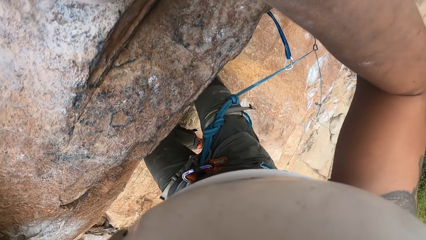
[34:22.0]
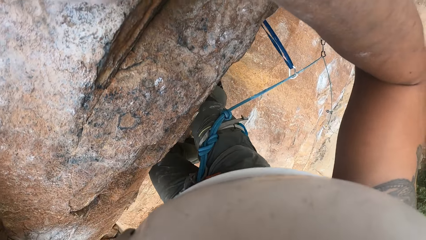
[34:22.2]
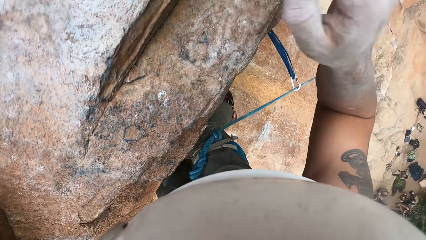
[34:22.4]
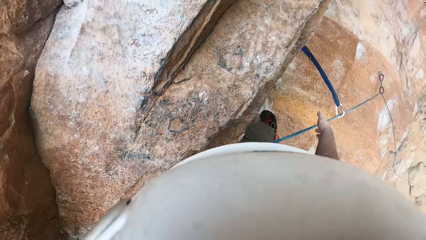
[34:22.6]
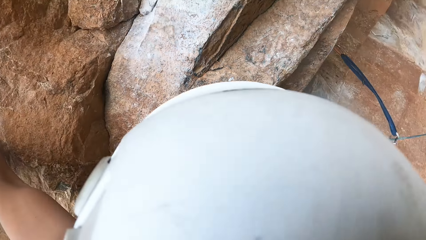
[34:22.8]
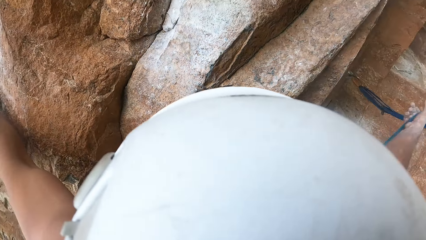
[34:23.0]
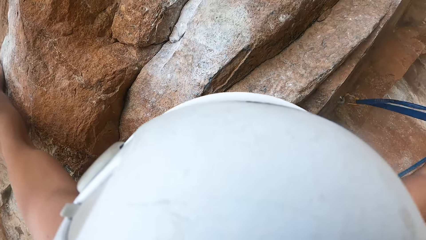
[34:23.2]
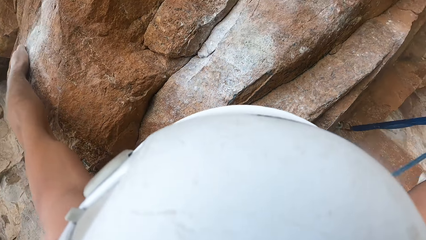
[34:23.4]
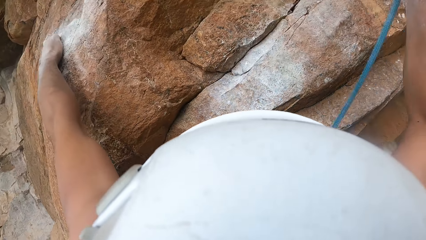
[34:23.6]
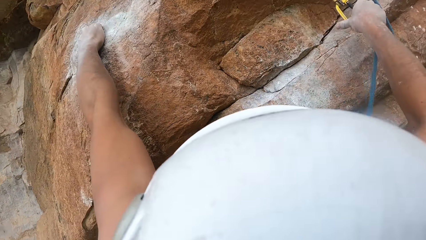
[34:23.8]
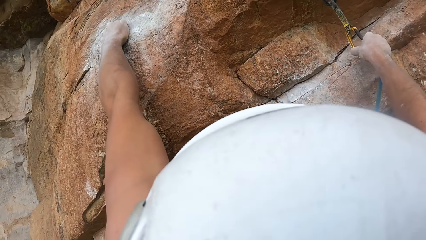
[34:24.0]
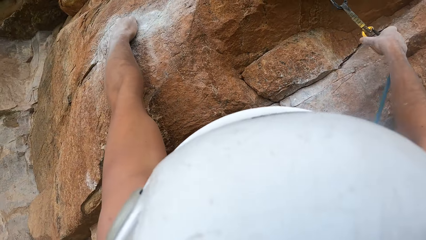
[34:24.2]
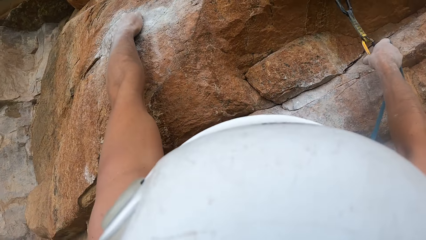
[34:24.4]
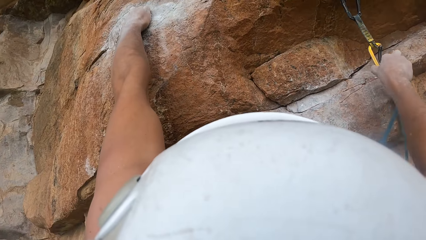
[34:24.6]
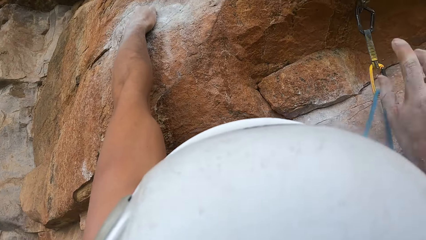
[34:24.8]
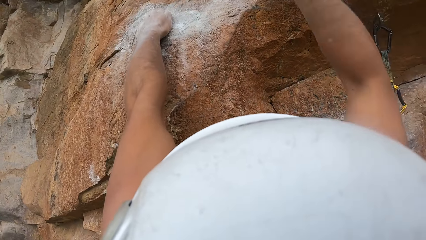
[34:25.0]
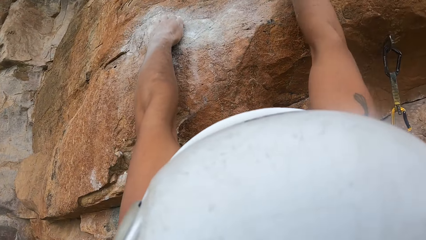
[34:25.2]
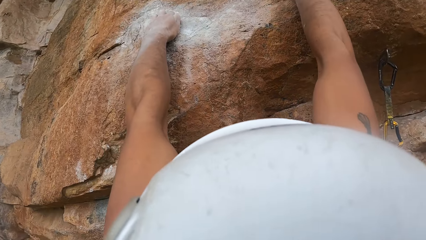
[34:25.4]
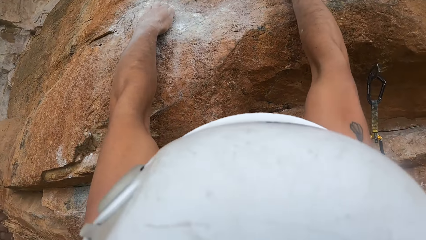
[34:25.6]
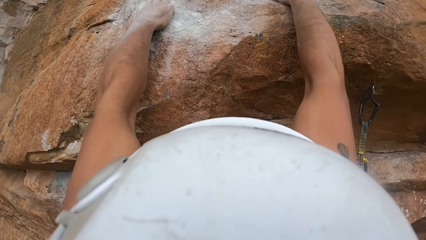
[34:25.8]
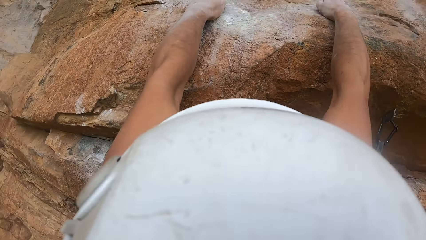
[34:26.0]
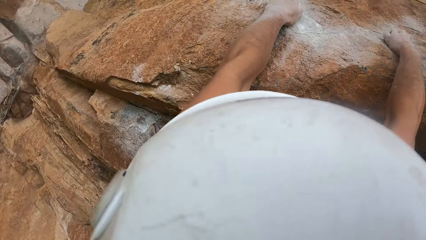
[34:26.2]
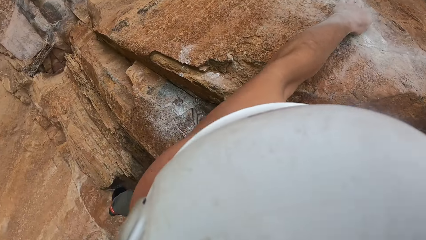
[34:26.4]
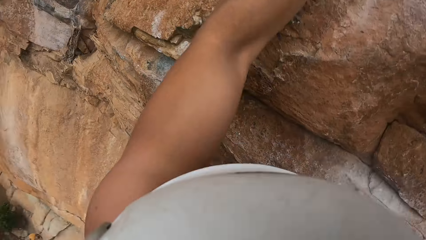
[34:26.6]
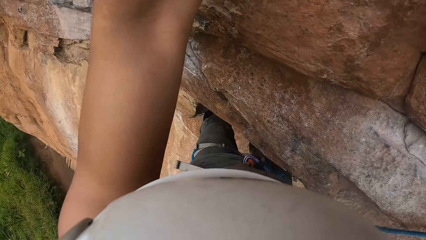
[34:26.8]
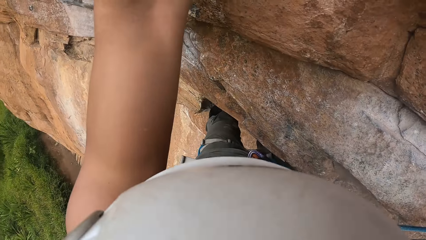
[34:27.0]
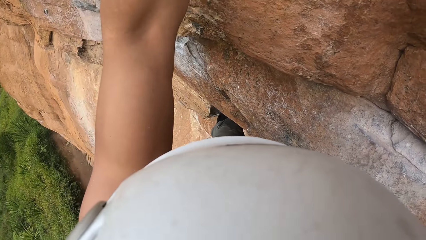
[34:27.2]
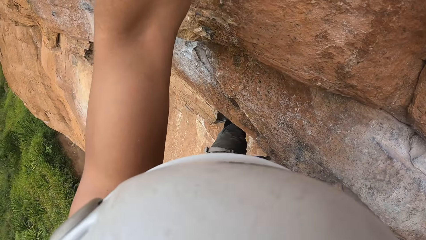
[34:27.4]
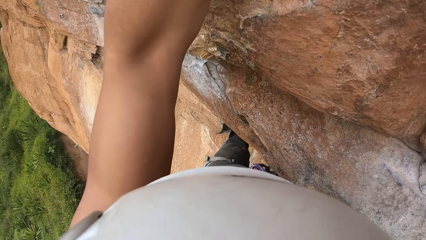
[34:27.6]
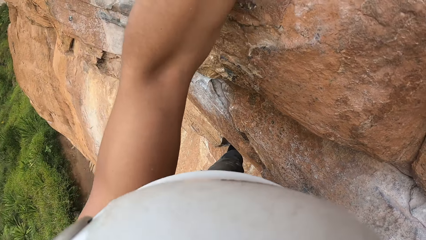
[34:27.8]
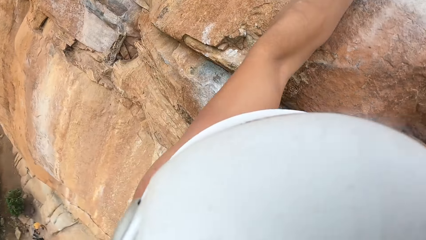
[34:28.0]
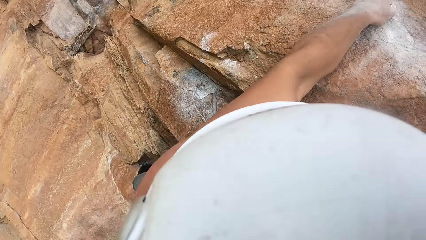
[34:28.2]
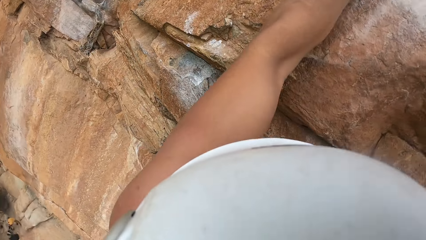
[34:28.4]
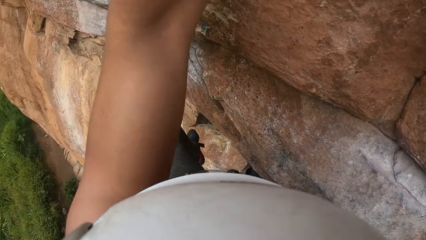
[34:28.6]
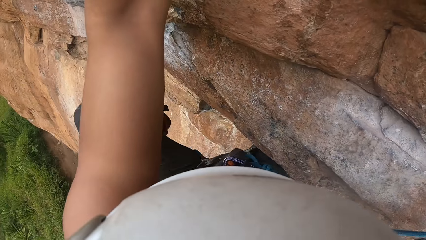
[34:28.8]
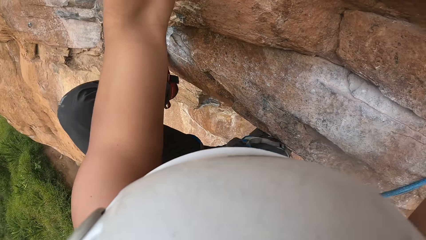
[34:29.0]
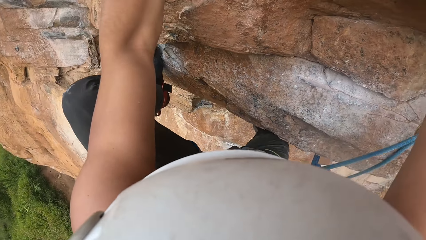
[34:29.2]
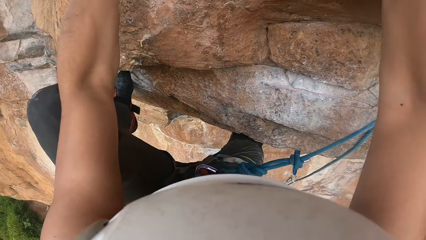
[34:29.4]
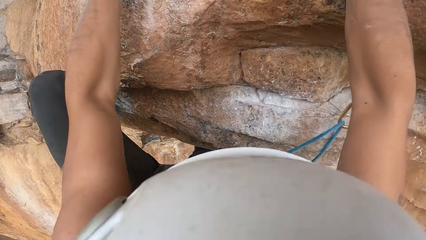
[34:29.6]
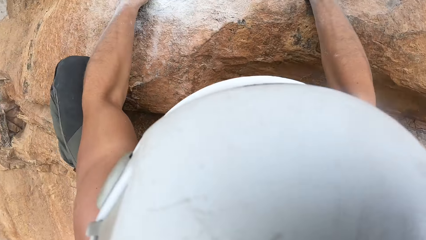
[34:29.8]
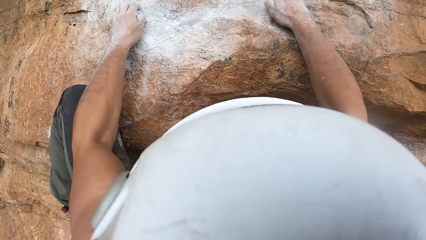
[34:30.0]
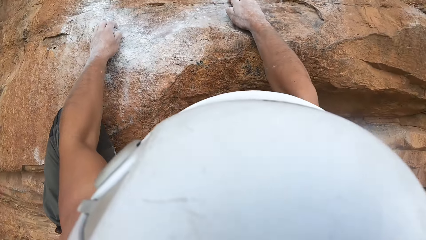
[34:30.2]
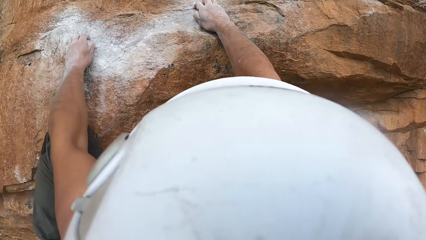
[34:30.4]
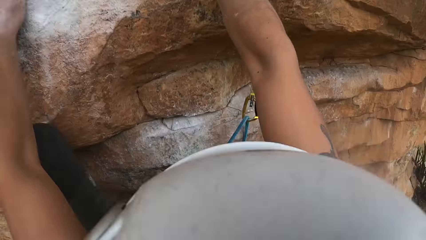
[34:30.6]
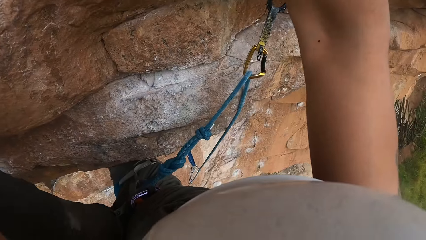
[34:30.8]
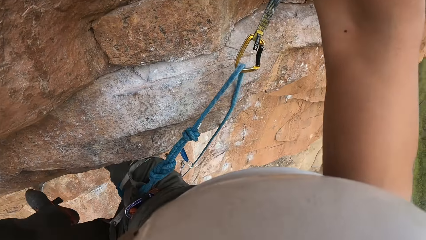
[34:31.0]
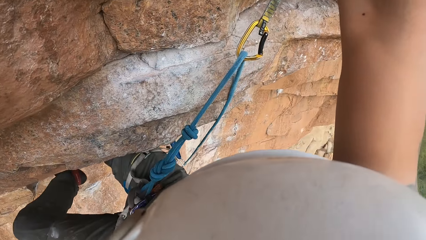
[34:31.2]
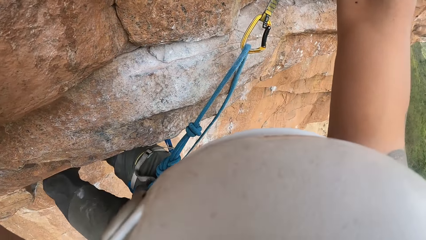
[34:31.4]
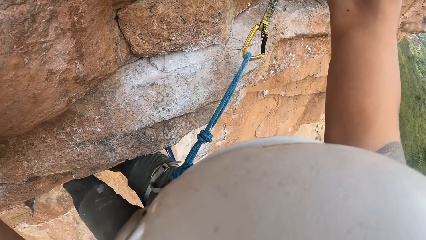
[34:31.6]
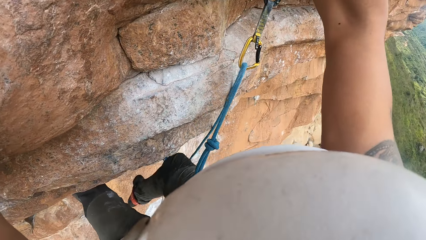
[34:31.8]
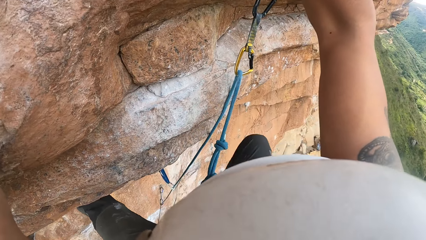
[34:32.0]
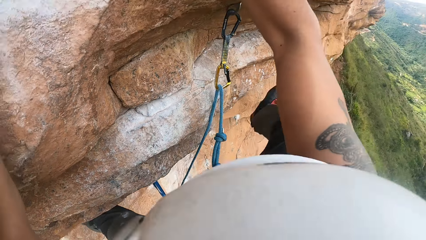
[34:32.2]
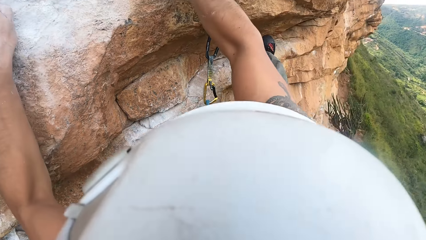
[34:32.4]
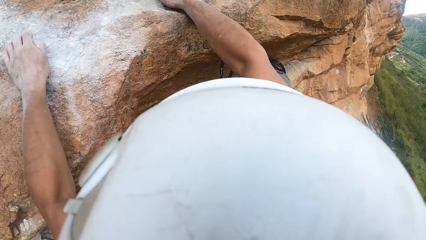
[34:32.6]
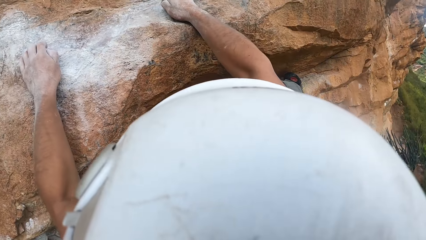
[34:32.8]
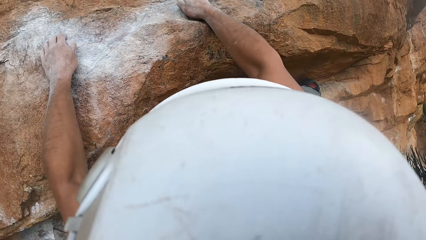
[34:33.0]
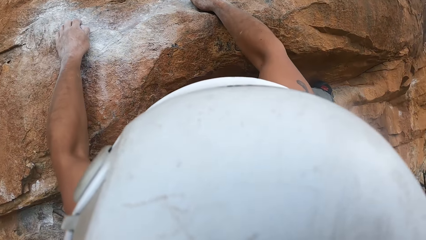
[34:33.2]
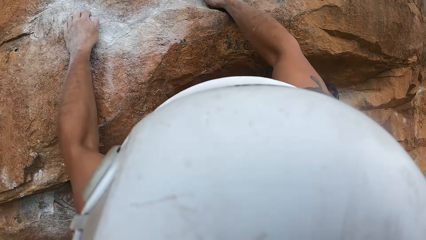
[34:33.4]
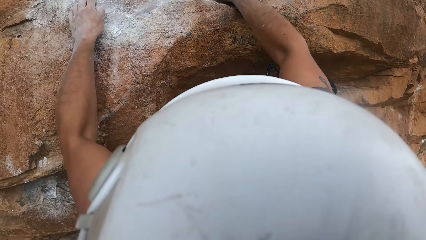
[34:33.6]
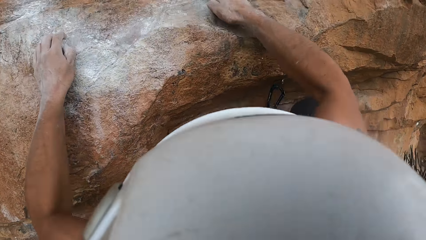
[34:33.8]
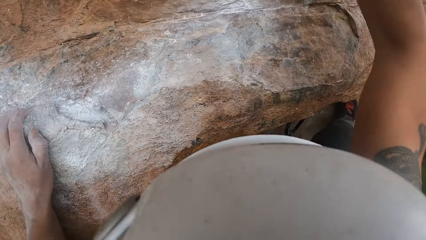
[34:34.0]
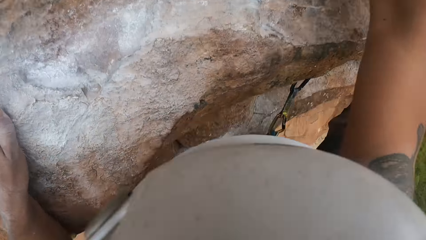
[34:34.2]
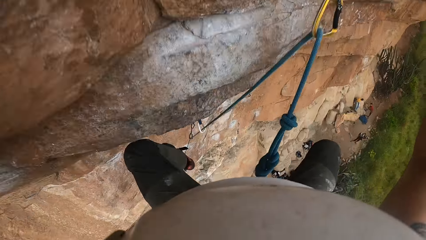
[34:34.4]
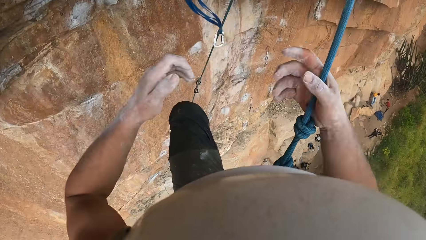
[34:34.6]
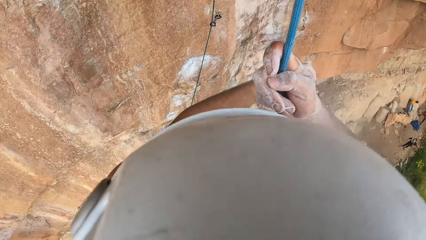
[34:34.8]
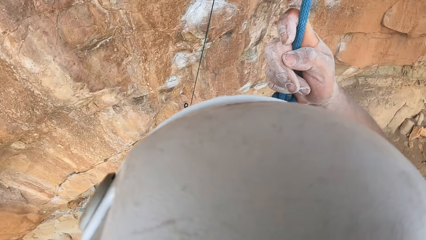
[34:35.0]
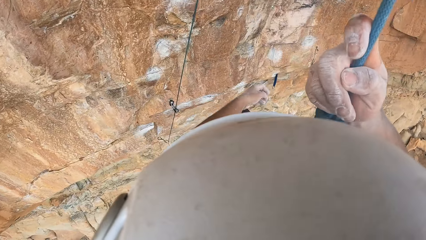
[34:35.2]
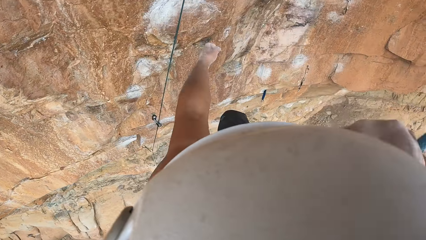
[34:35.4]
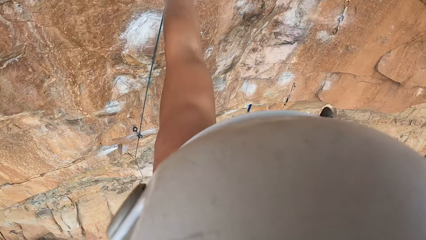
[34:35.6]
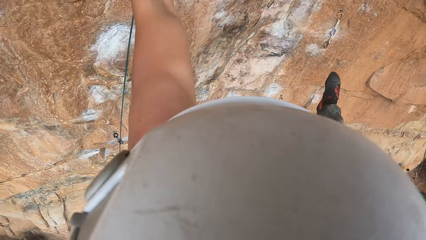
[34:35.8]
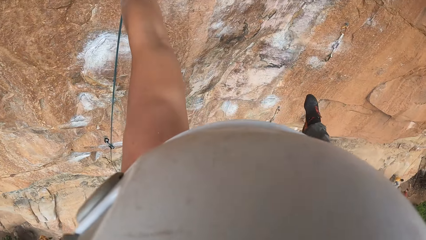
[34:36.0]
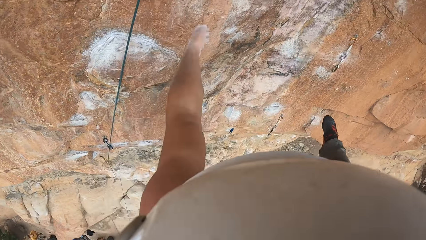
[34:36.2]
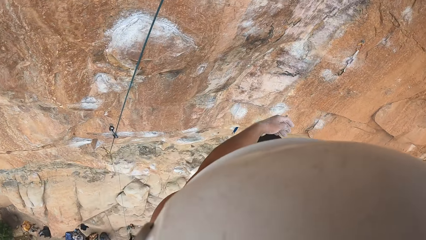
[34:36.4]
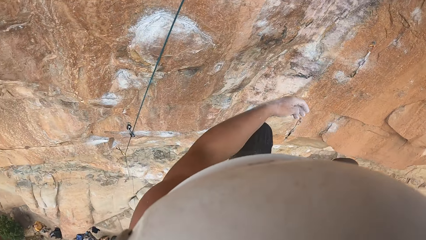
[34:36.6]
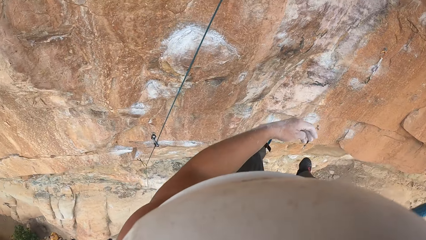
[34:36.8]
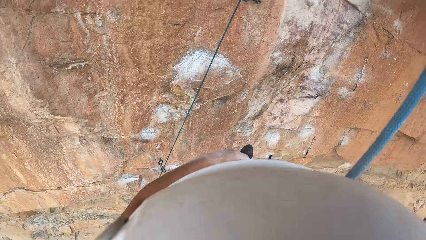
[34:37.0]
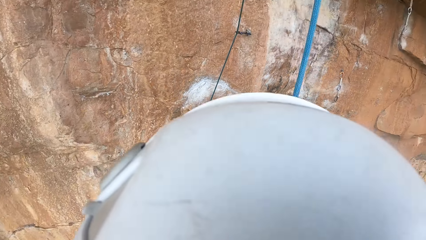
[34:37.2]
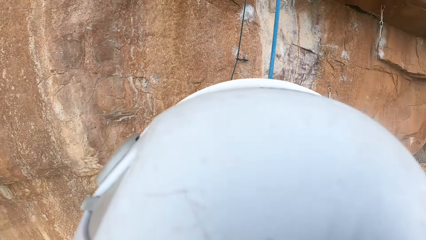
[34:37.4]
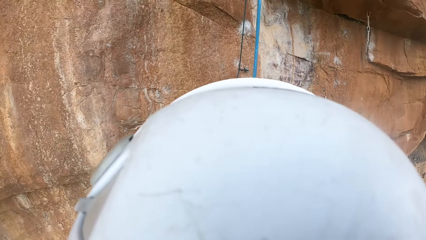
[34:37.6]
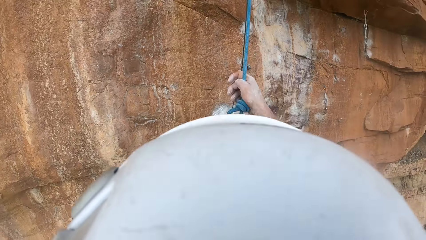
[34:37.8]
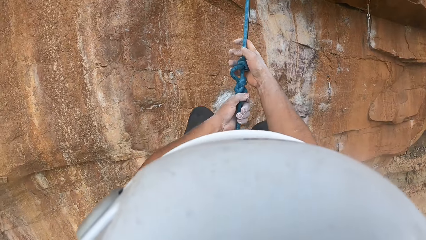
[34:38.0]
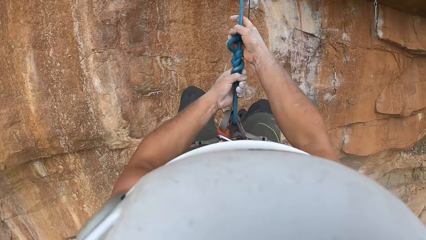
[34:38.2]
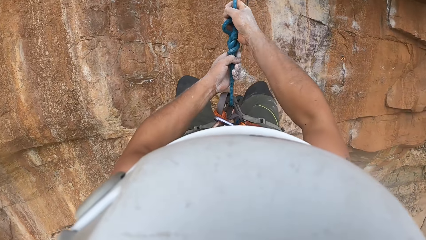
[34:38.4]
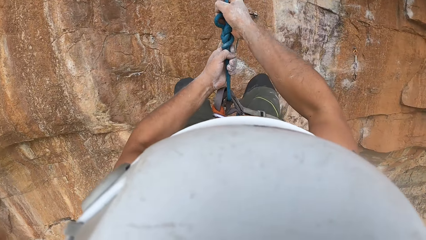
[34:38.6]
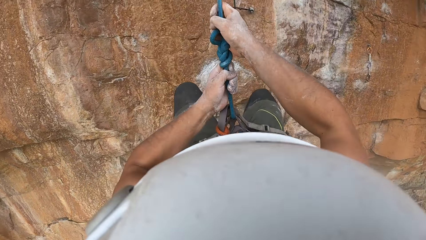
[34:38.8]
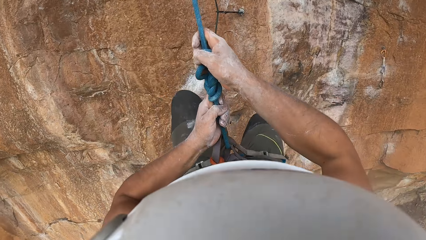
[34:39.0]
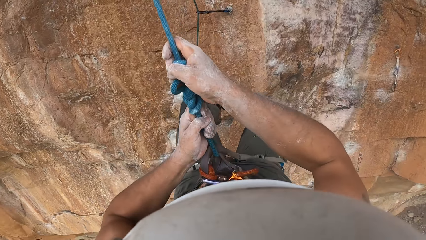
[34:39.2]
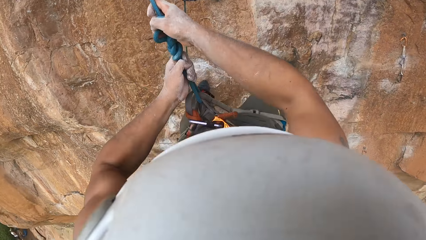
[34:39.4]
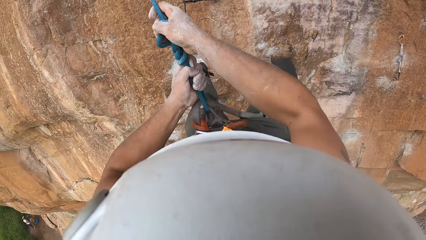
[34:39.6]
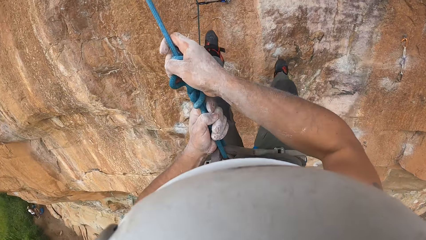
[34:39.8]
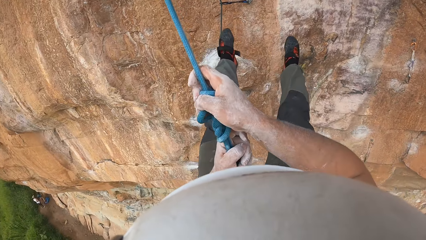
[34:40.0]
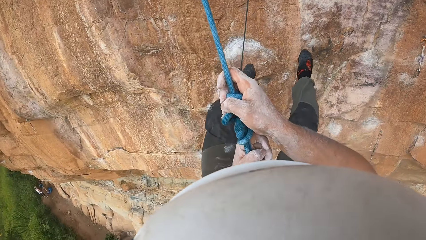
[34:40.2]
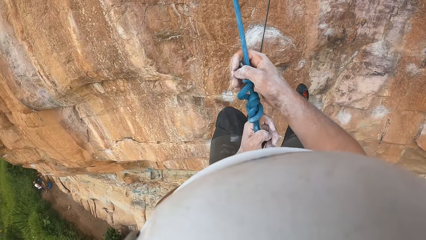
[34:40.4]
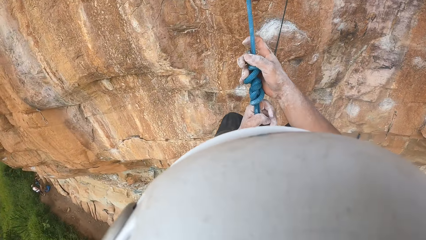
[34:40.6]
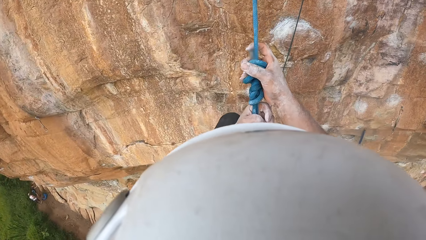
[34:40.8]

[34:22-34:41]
The camera wearer pulls the climbing rope with the right hand. They fix the climbing rope to the carabiner. They hold the rock with both hands. They climb the rock. They swing down the rock. They hold the rope with both hands.
